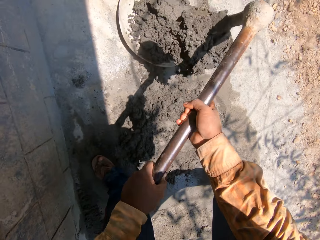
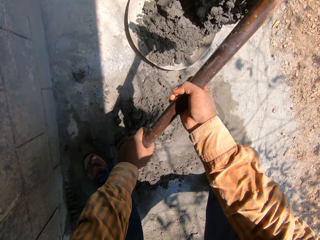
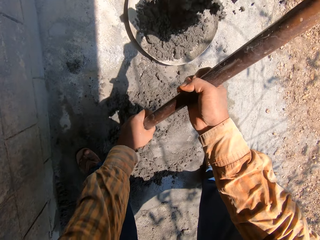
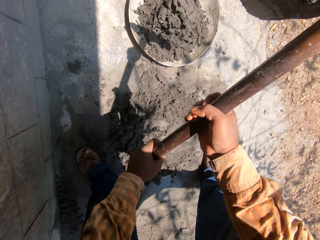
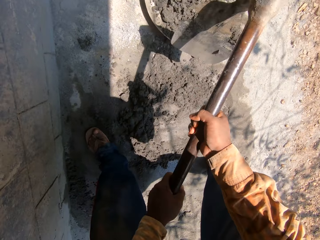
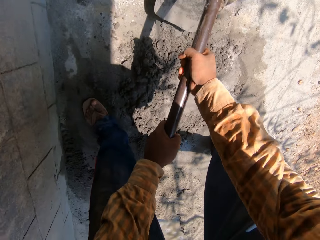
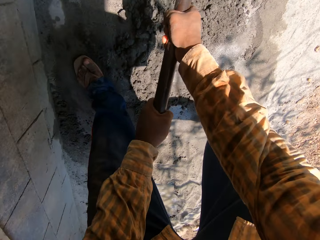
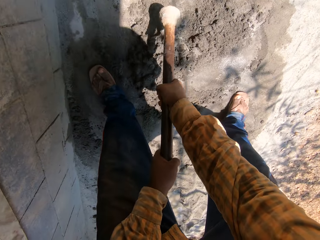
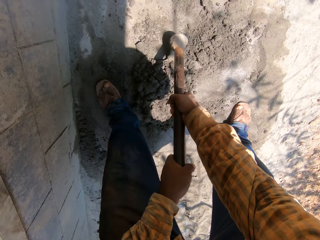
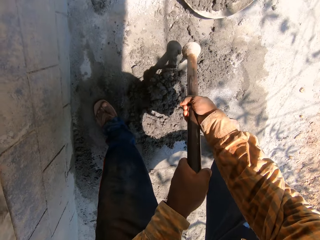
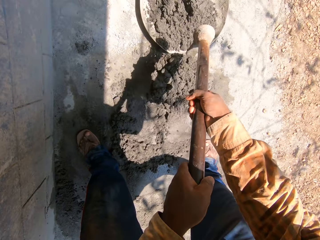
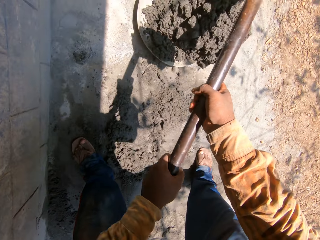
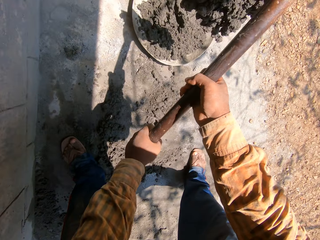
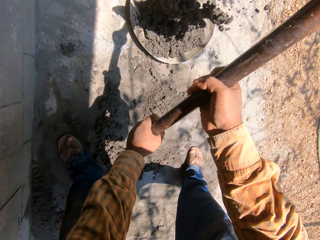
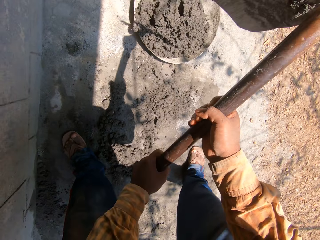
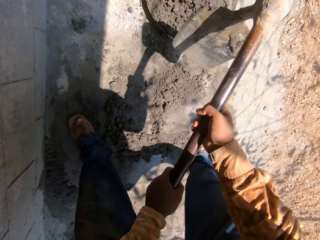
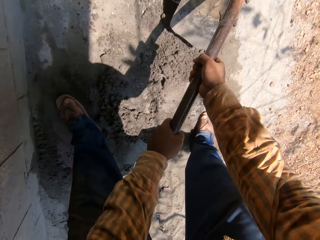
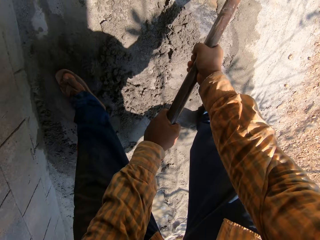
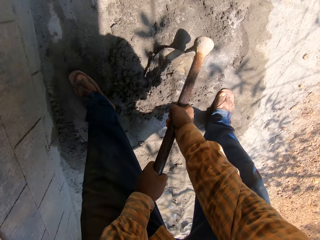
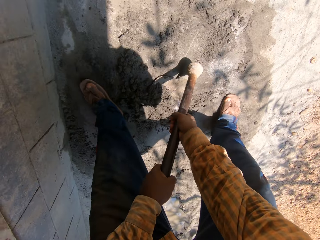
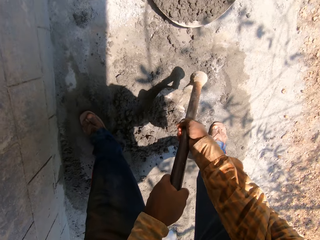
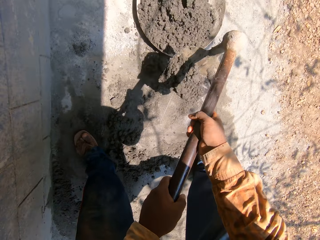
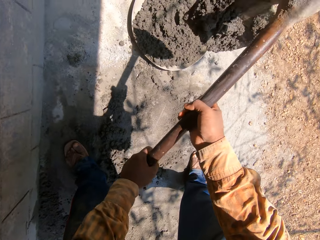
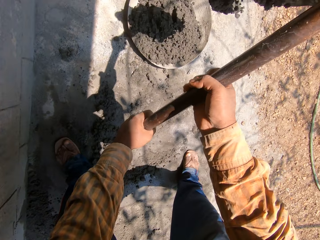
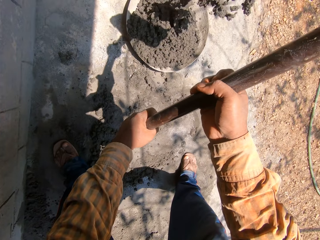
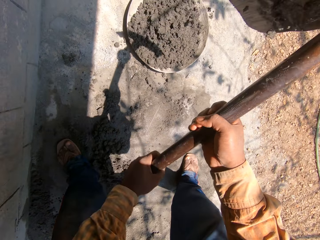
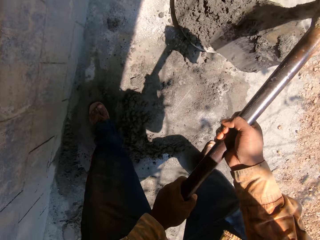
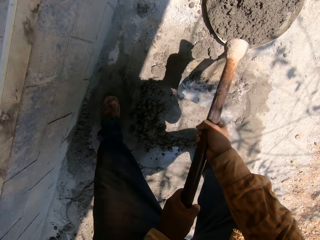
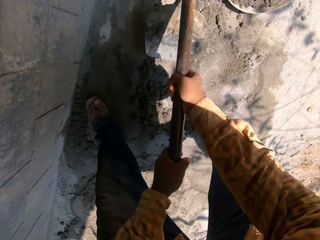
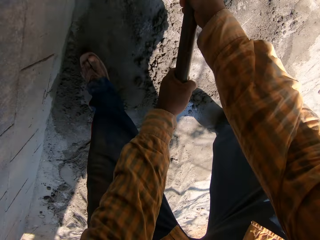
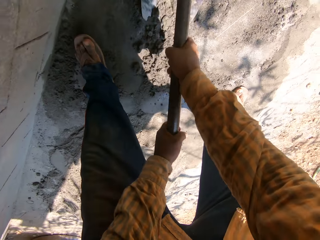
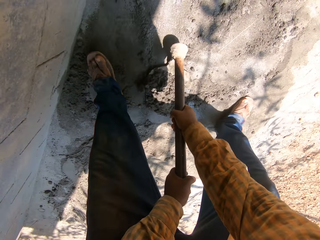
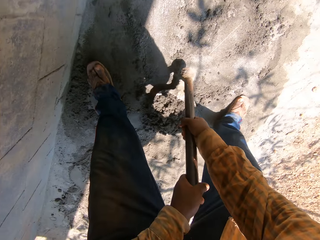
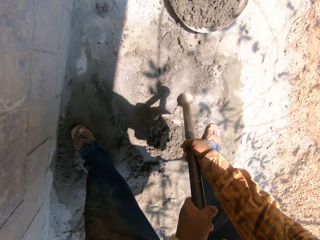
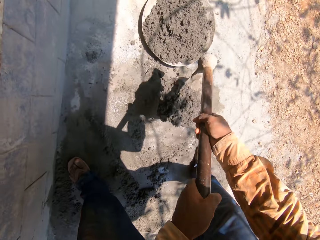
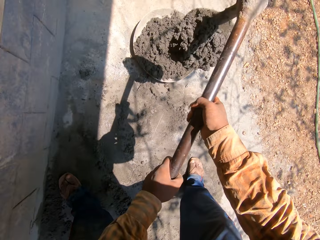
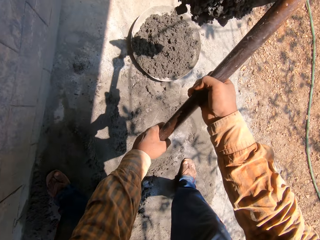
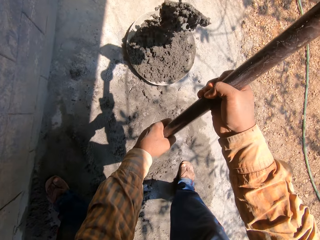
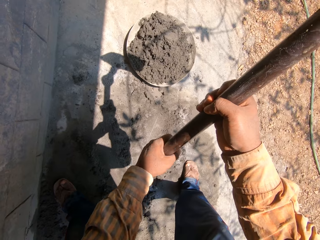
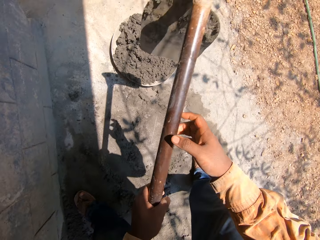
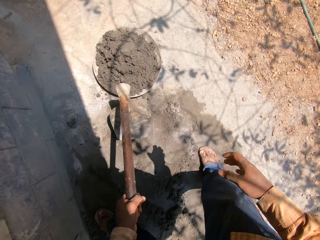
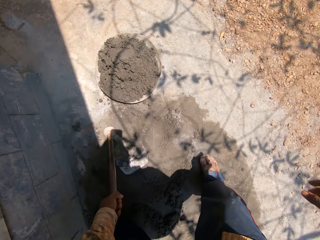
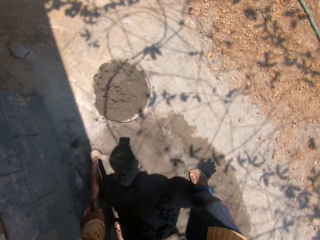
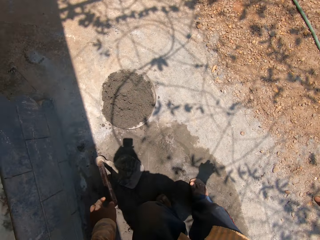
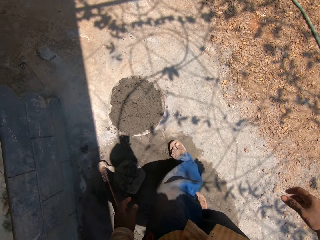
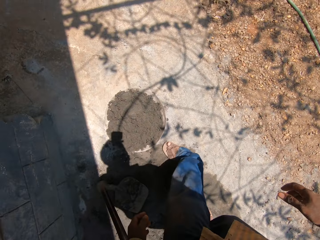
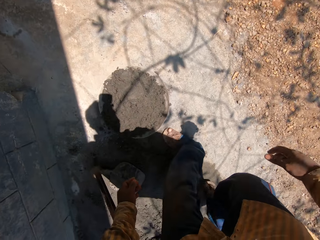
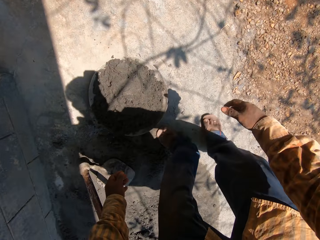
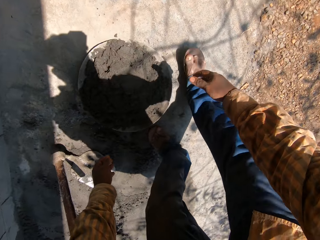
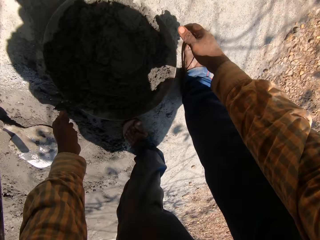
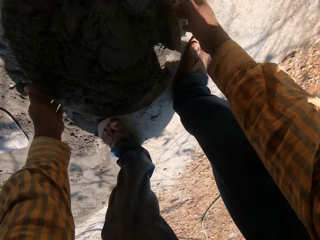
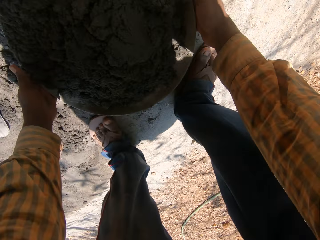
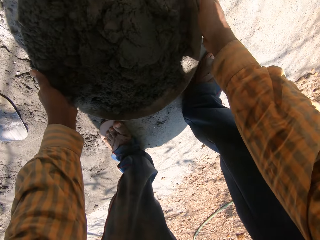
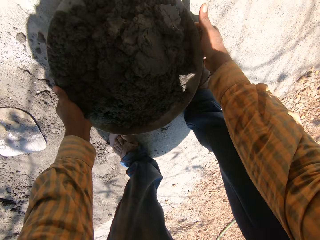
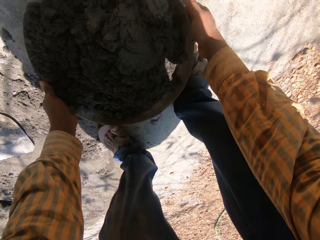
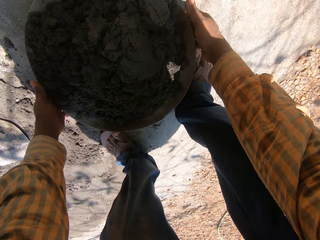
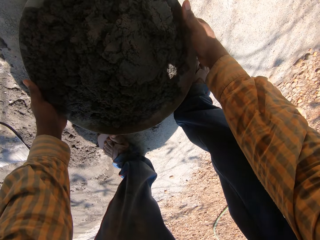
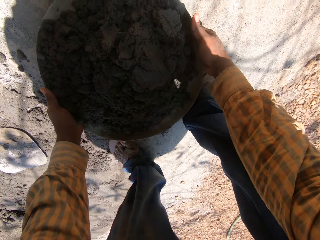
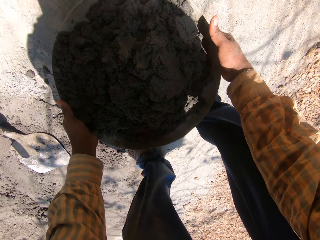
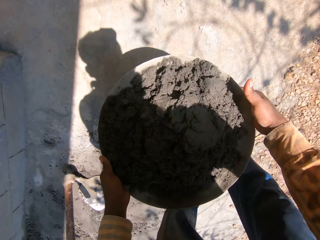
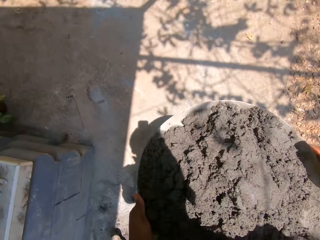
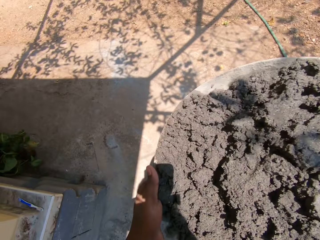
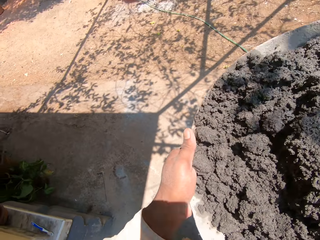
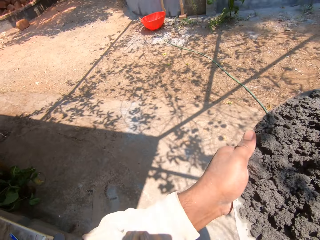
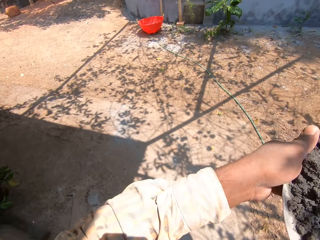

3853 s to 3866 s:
The camera wearer turns the sand into the head pan or mortar pan on the ground with the hoe in his hands. He scoops sand from the ground with the hoe in his hands. He turns the sand into the head pan on the ground with the hoe in his hands. He scoops the sand from the ground with the hoe in his hands. He turns the sand into the head pan on the ground with the hoe in his hands. He scoops the sand from the ground with the hoe in his hands. He turns the sand into the head pan on the ground with the hoe in his hands. He drops the hoe on the ground with his left hand. He carries the mortar pan. He picks up the head pan from the ground with his hands.

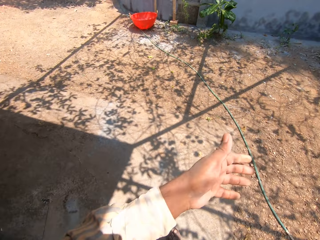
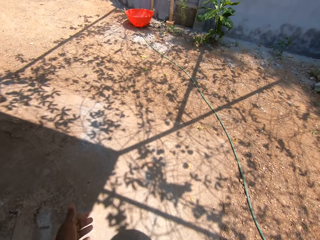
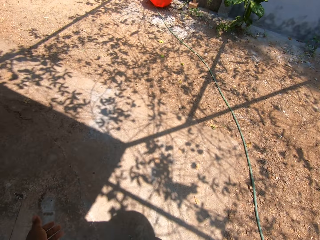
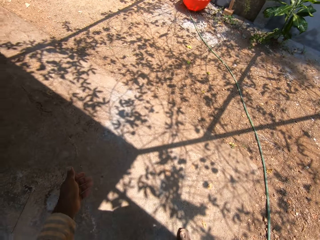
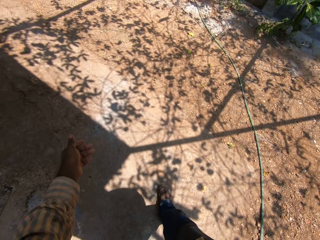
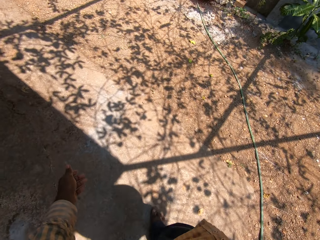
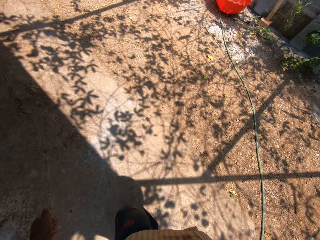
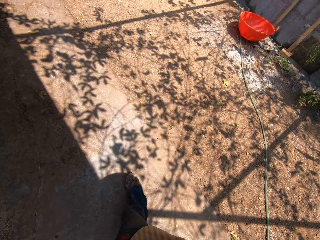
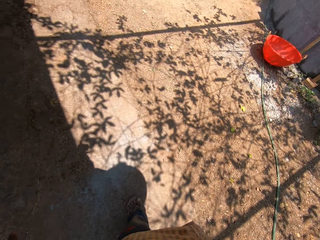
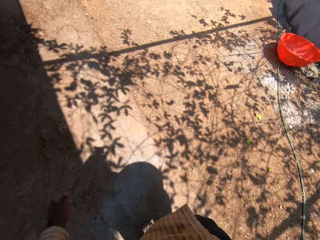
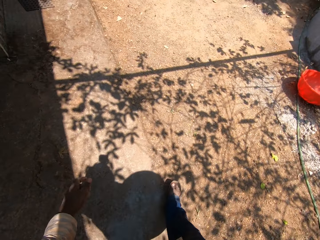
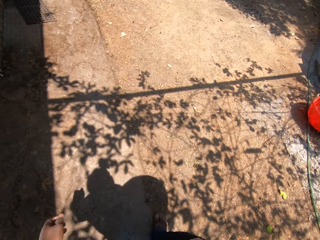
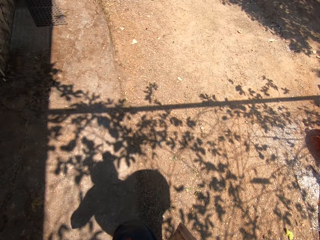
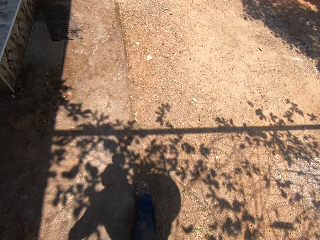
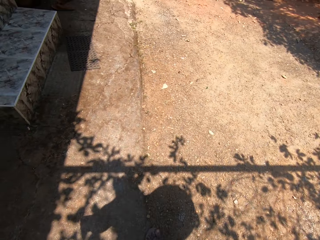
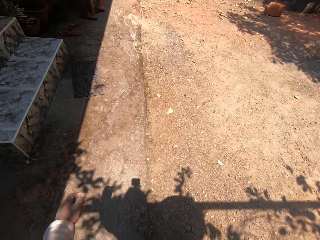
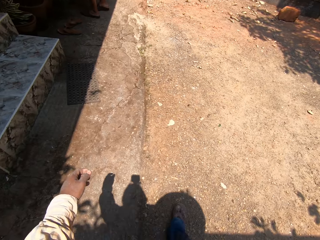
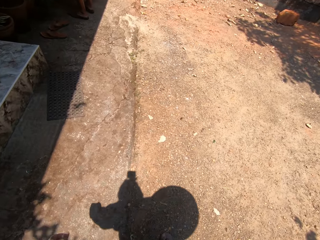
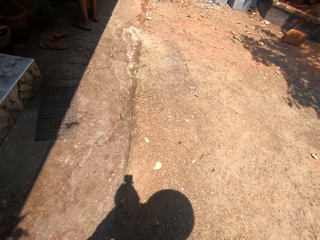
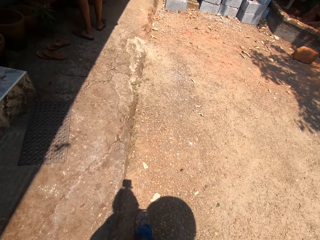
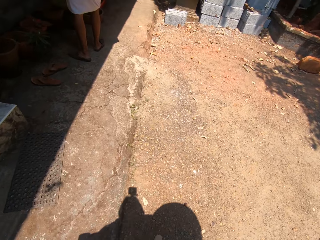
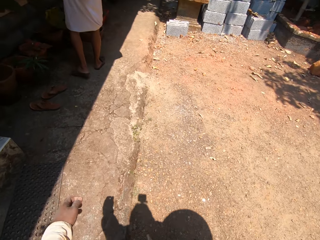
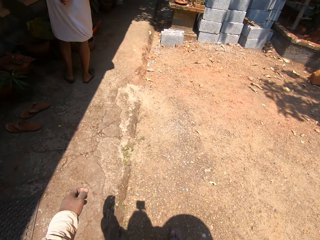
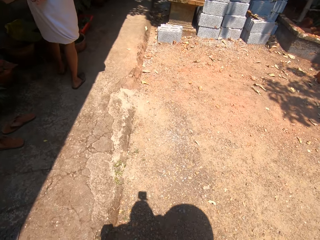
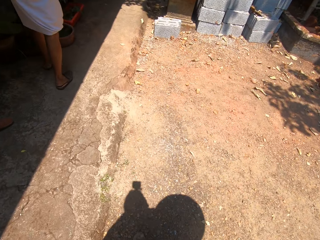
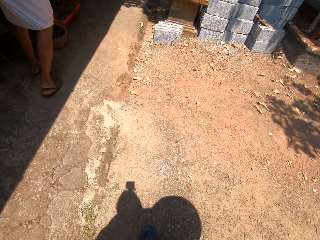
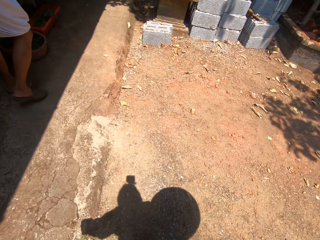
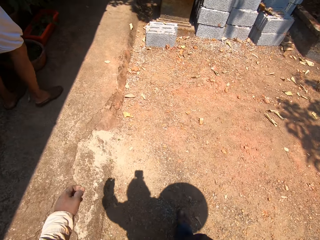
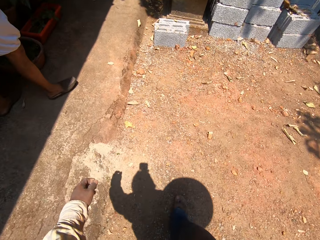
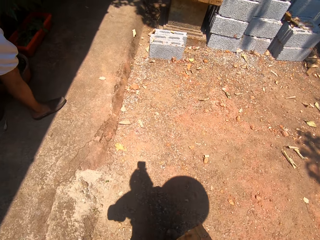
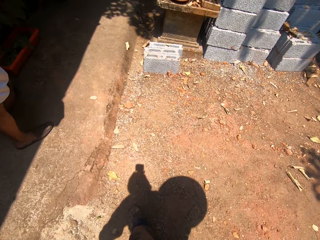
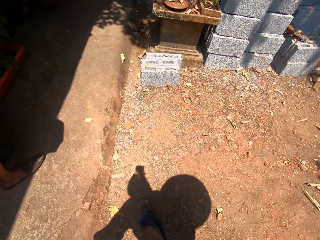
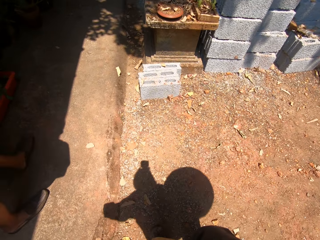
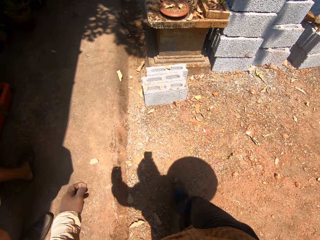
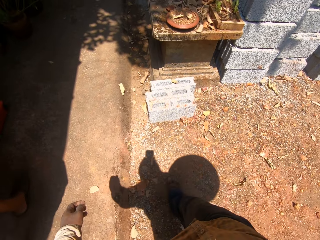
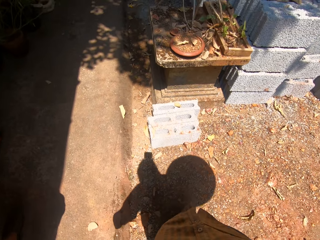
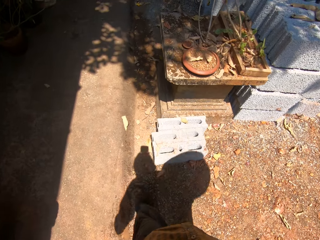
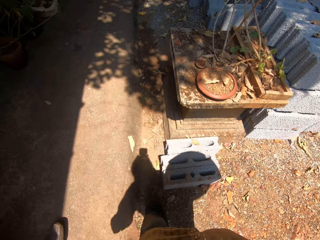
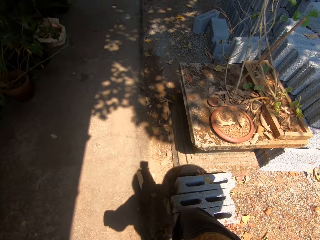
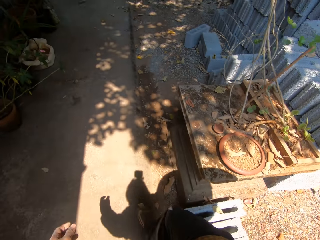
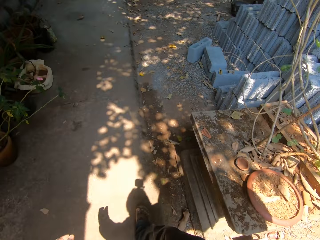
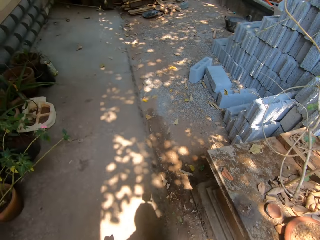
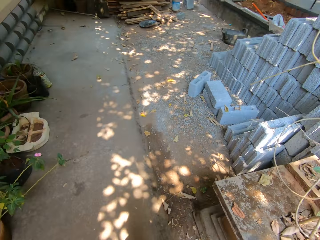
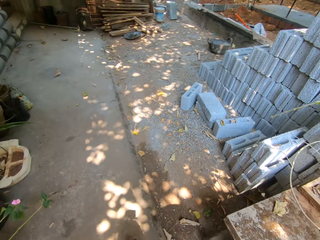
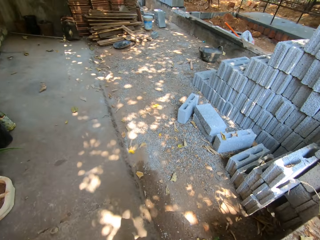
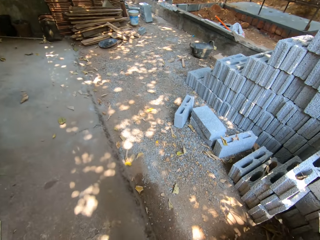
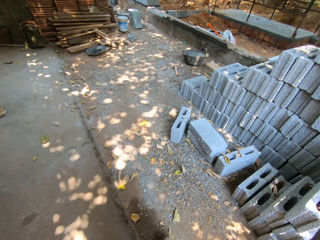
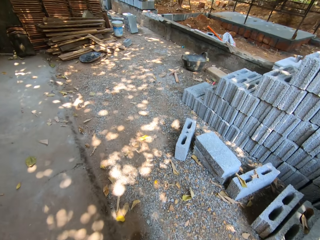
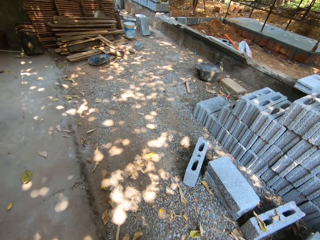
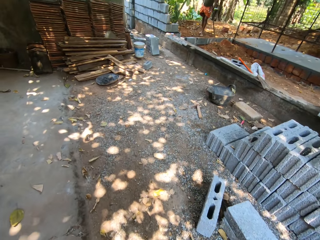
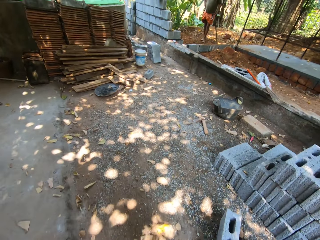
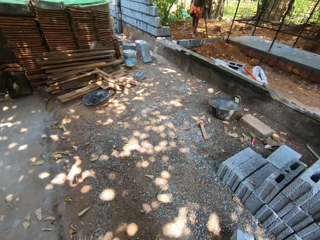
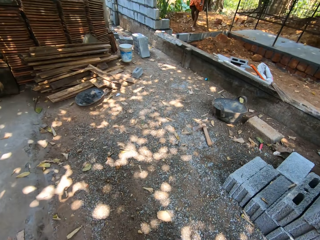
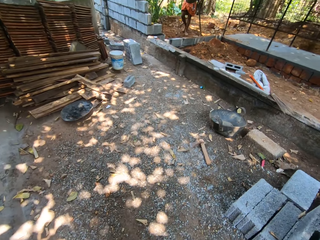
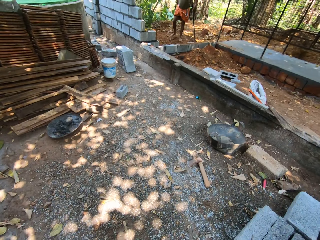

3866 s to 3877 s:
The camera wearer holds the head pan with his right hand. He walks to a construction site. A man interacts with the camera wearer. The camera wearer walks past another man. The first man holds a hoe on the ground with his left hand.
